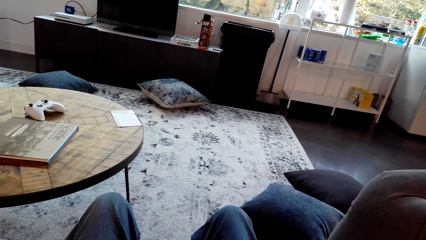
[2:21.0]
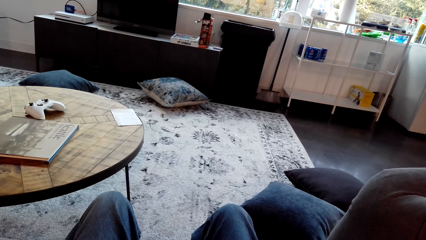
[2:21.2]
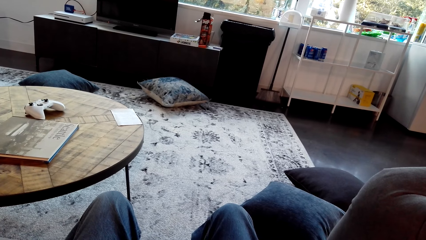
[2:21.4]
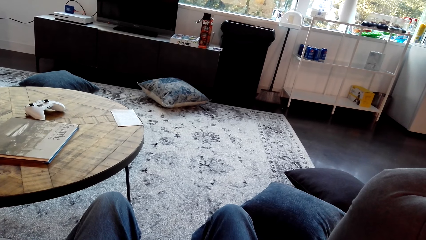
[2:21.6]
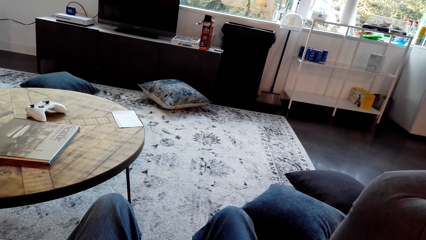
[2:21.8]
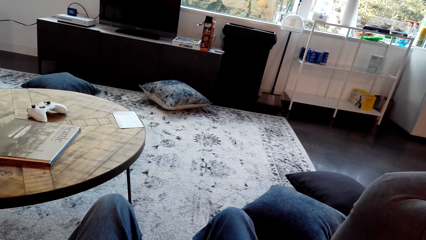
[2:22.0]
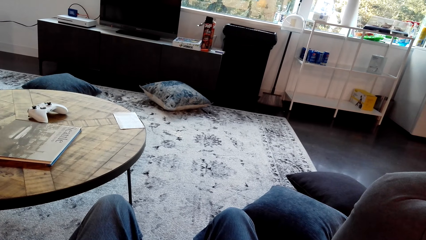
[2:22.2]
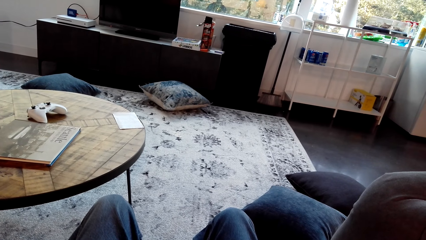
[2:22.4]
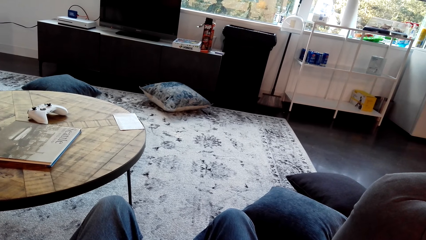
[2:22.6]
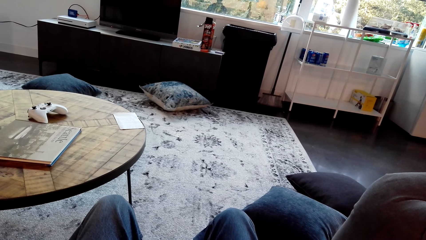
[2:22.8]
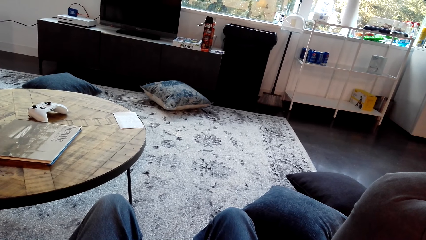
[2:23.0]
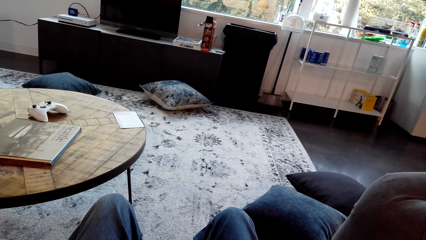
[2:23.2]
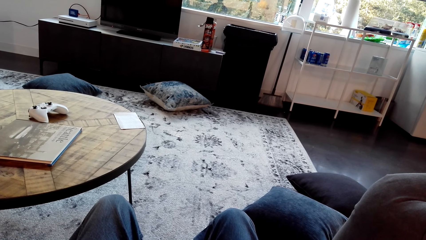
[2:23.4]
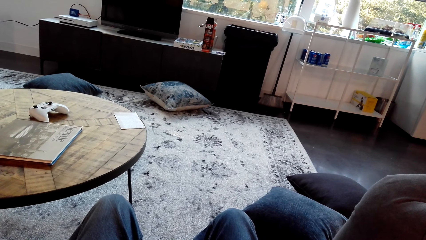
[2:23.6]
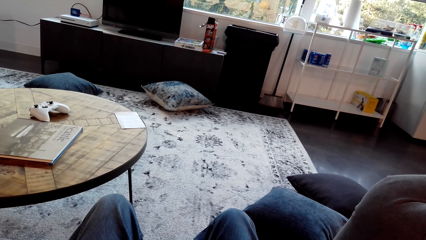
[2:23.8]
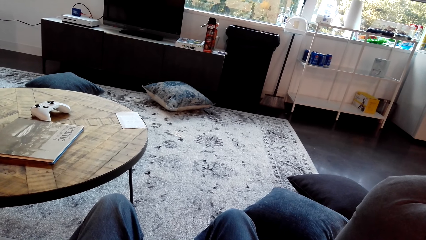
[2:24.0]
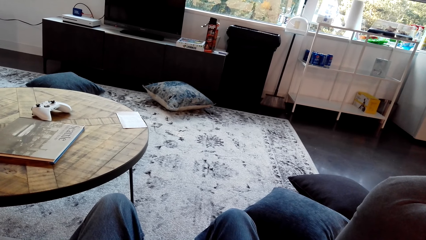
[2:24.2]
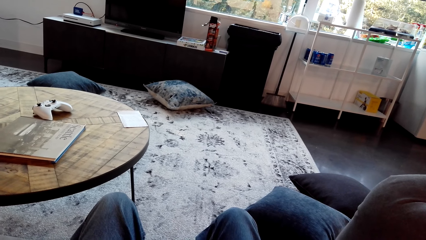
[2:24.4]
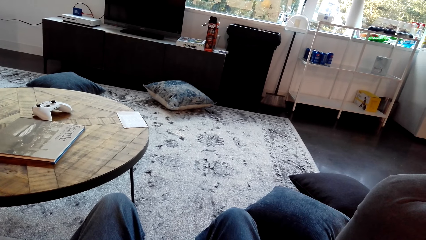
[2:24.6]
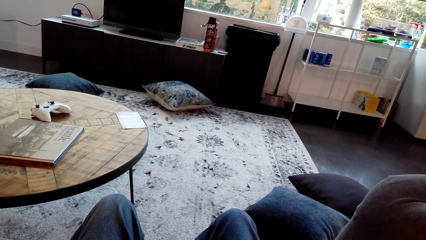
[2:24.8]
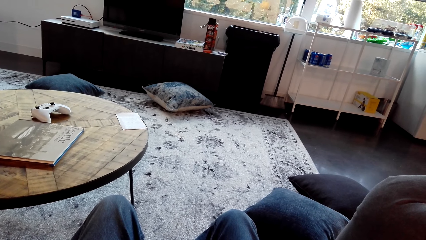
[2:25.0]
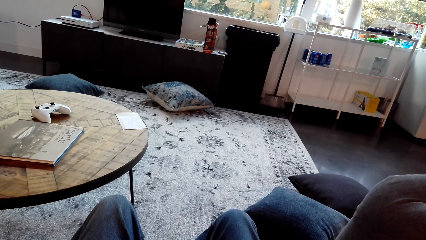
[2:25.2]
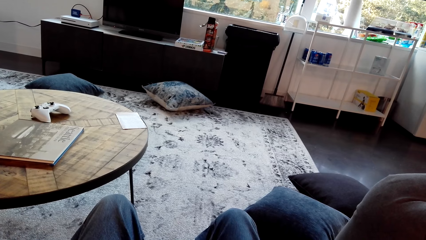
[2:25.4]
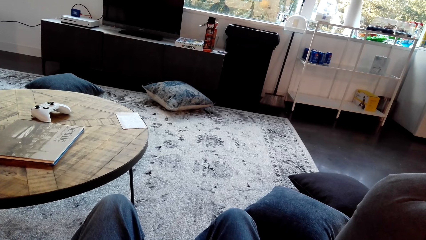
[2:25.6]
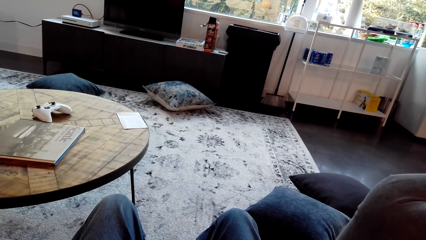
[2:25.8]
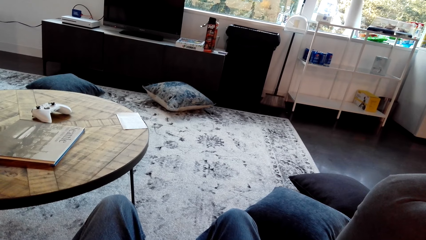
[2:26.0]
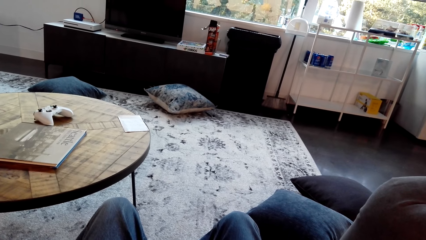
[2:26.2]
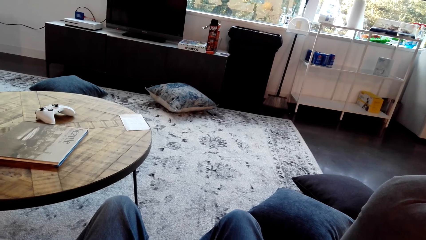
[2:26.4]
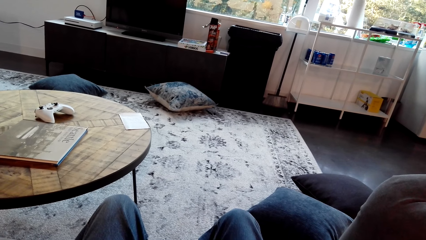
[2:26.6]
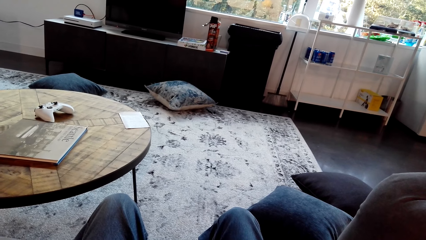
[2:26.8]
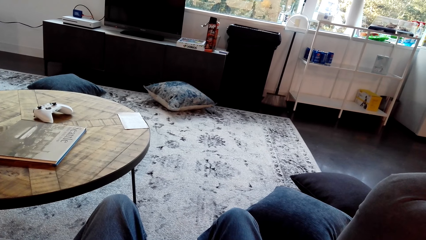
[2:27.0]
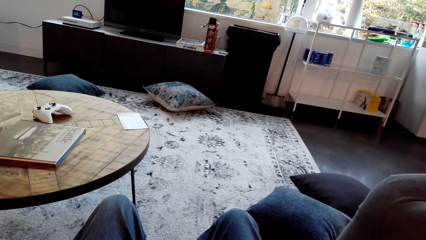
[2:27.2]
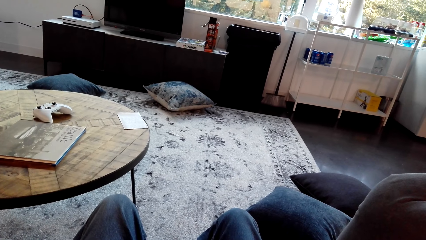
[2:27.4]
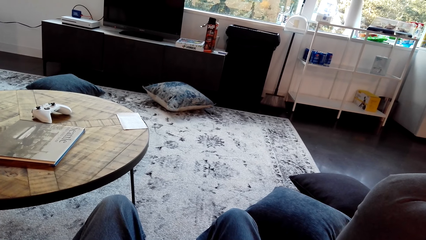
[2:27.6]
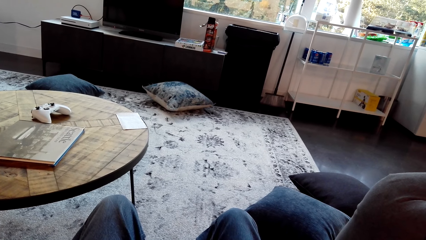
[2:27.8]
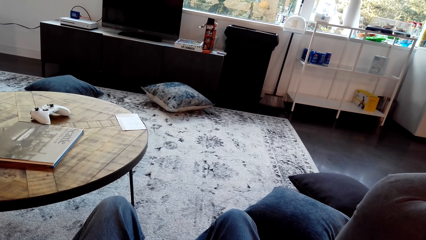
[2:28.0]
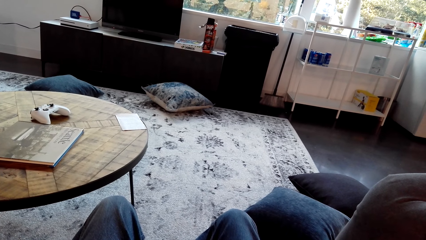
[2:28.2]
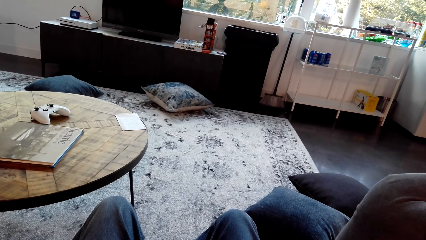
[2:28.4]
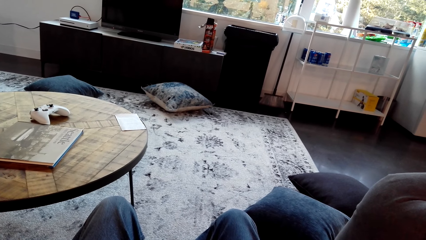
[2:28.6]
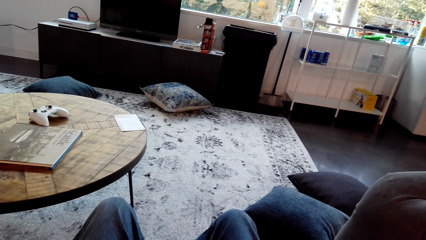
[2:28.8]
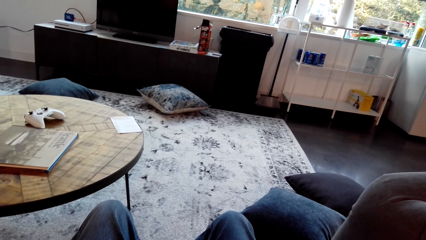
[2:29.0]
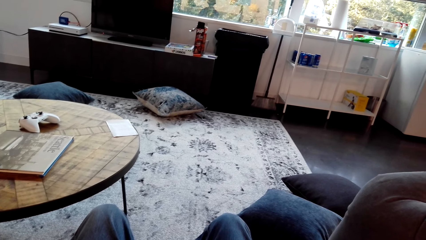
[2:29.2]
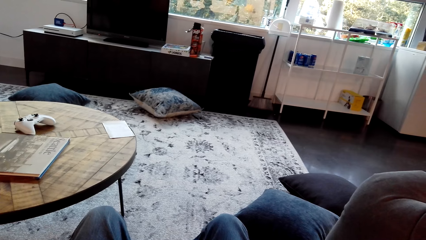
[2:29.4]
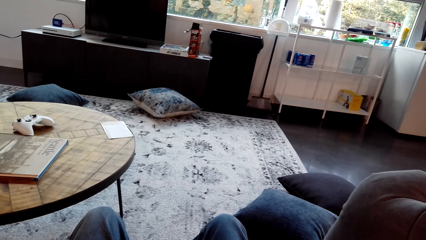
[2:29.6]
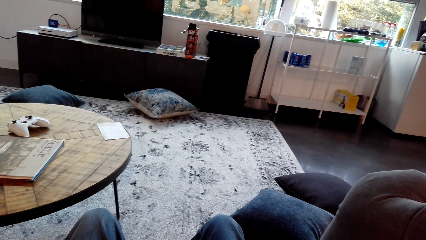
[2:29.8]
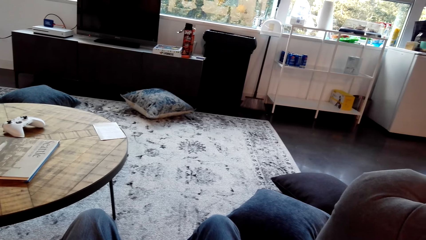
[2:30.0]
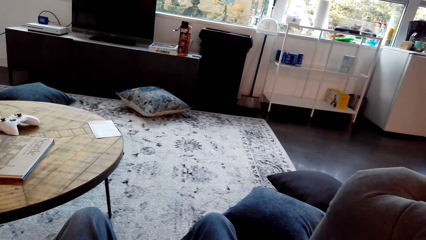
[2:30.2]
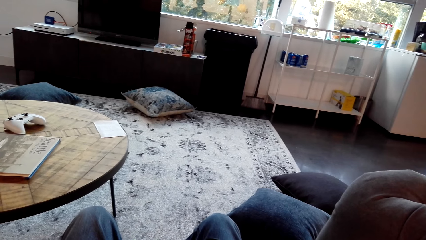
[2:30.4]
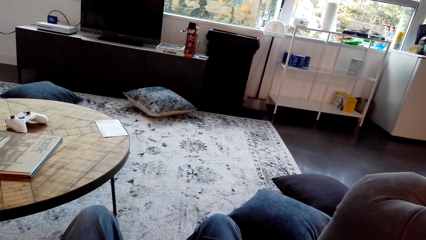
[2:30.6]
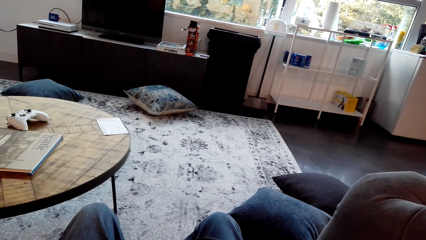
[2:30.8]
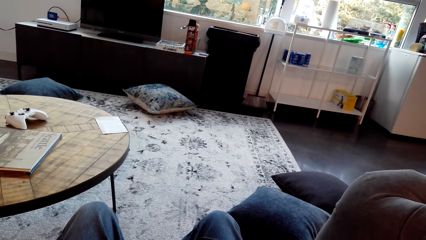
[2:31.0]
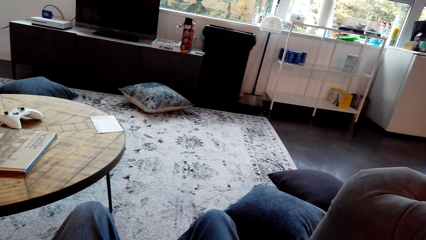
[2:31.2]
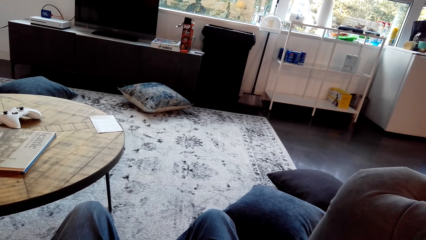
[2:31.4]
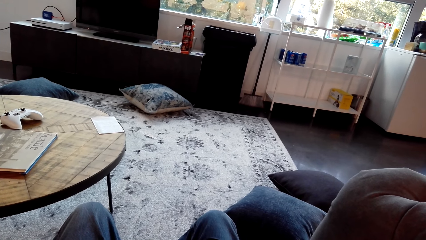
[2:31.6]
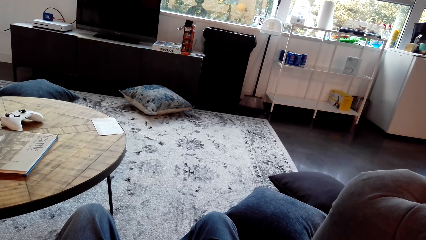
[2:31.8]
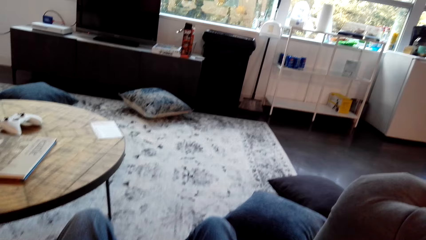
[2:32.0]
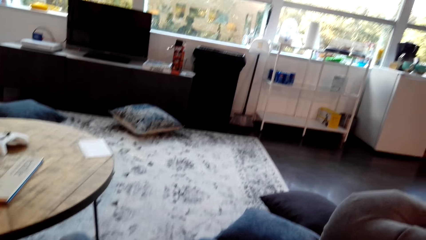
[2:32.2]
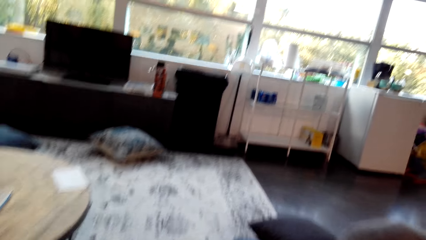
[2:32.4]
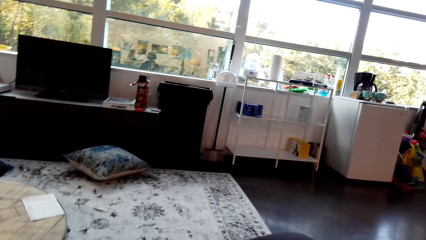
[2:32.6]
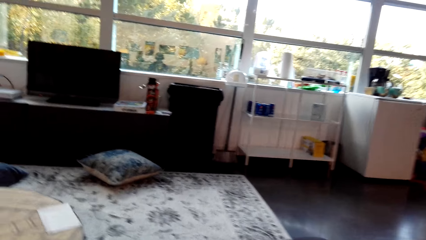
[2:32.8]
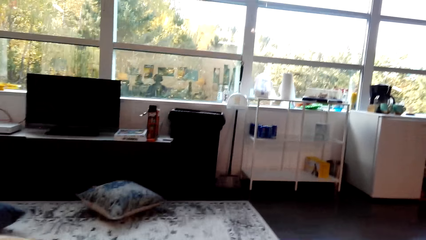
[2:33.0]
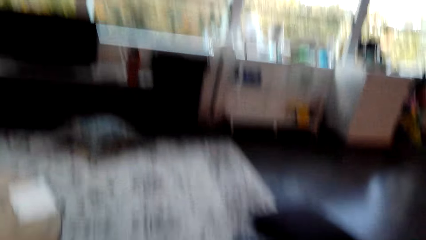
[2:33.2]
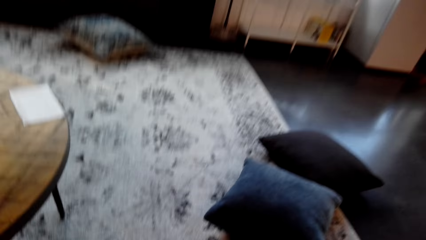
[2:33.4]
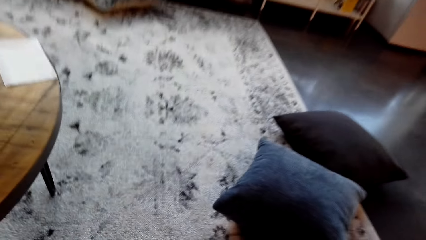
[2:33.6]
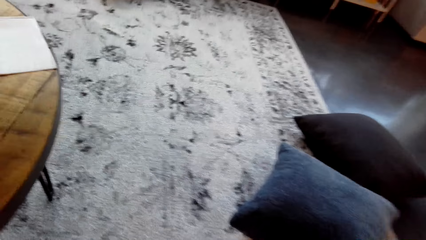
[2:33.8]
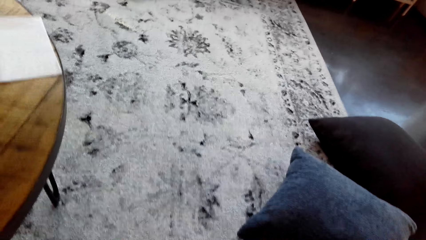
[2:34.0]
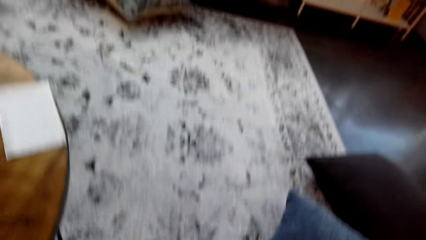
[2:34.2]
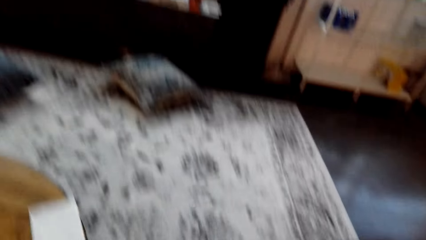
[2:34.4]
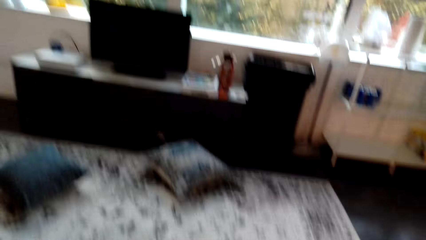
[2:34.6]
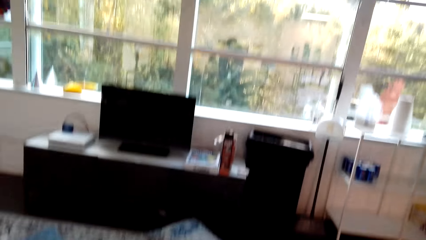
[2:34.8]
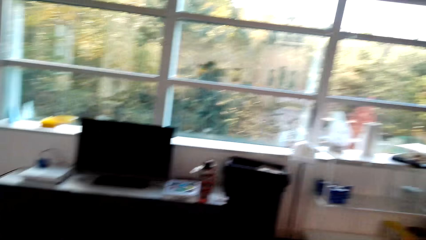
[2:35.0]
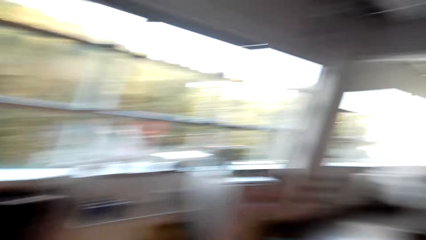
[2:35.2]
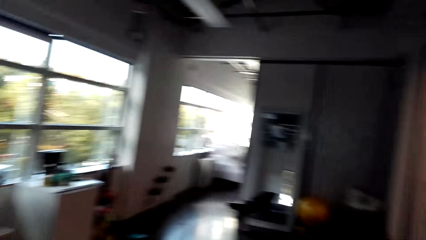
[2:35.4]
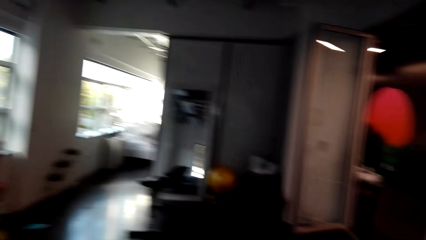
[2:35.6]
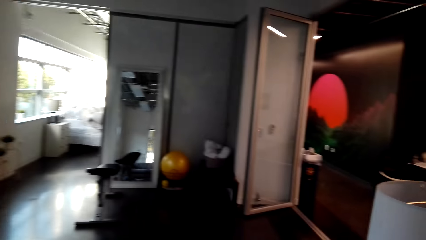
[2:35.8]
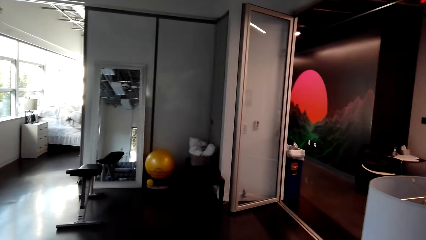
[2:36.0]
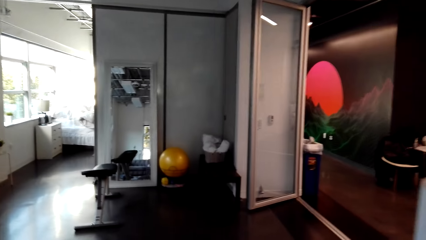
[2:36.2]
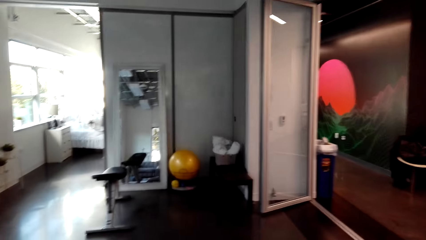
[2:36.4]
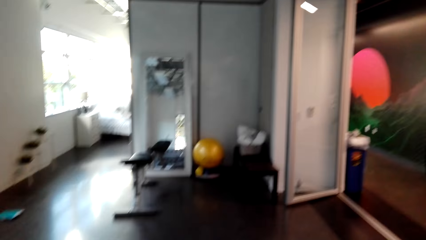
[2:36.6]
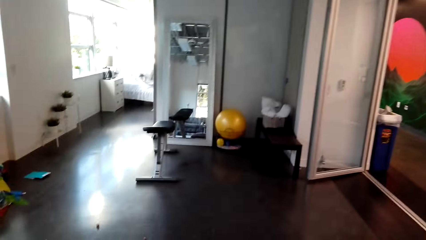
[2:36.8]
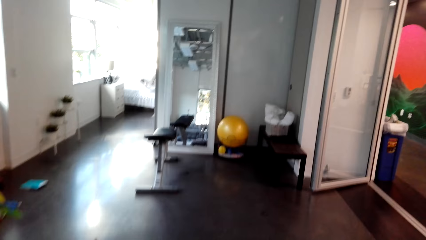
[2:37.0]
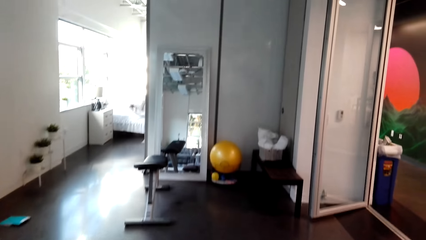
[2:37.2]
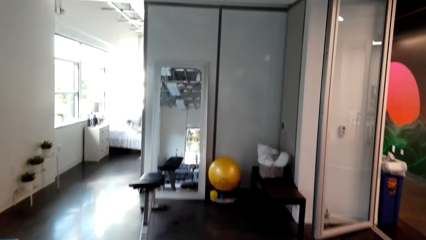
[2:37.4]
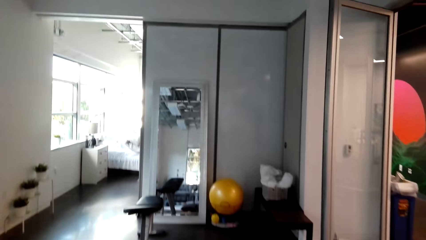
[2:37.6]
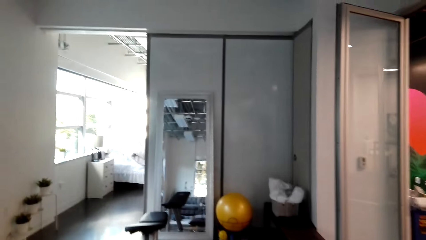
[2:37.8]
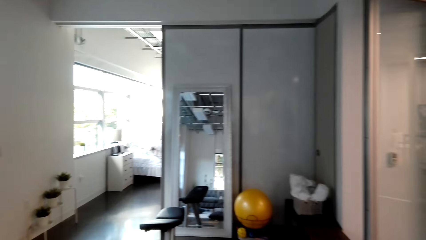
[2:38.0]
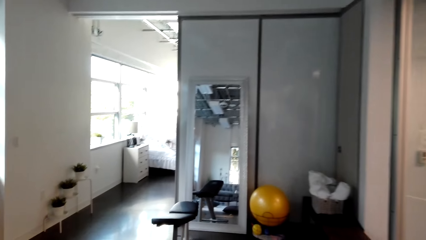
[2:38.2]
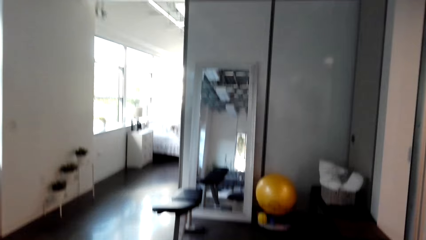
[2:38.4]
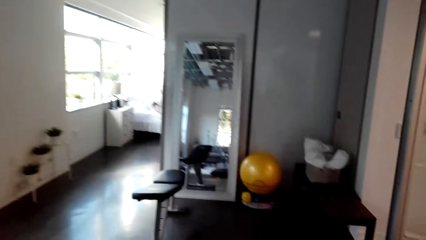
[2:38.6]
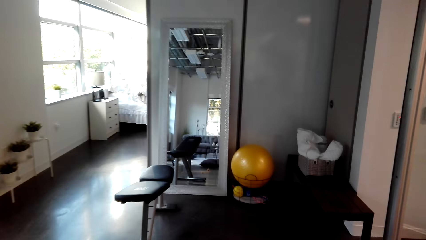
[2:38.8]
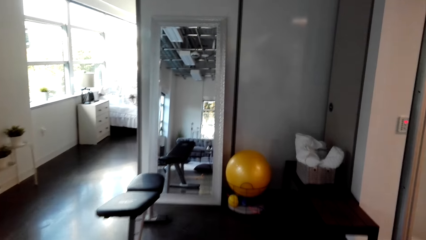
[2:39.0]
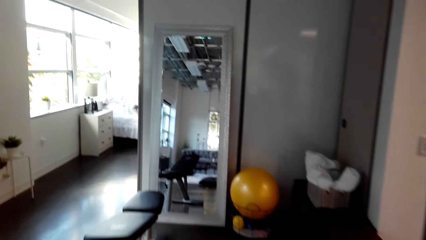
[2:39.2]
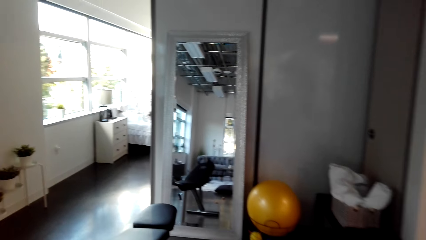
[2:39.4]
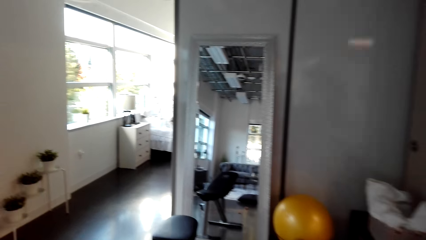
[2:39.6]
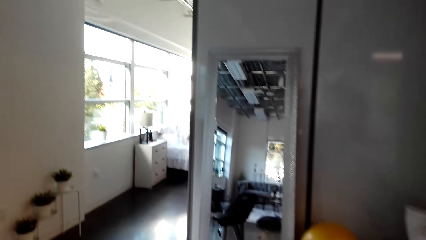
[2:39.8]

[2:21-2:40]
A man converses. The camera wearer stands from the couch. They walk in the house. They look around the house.
